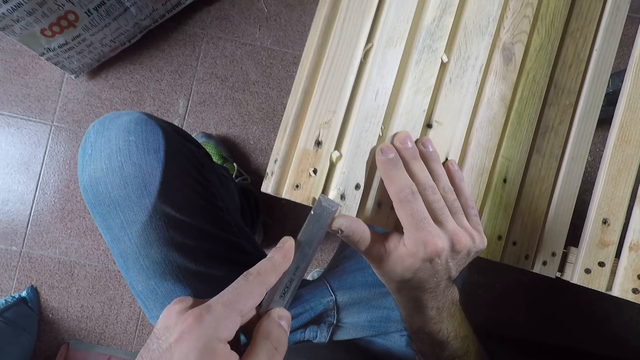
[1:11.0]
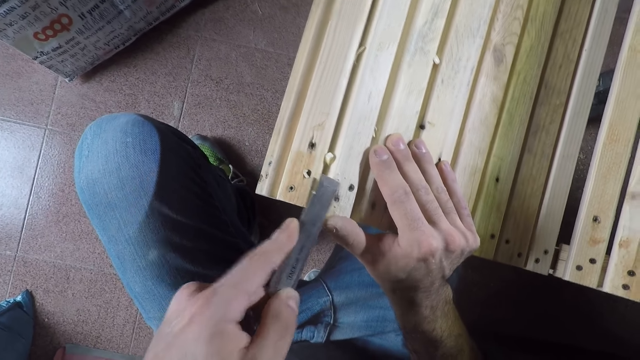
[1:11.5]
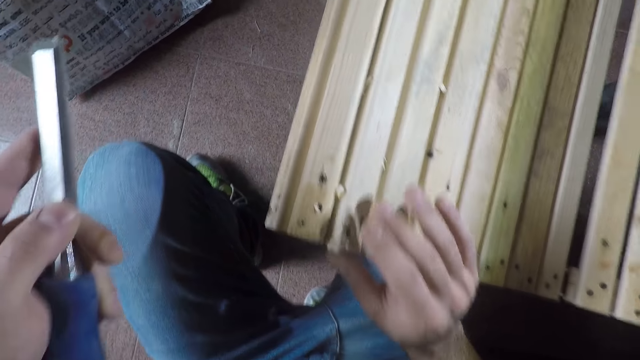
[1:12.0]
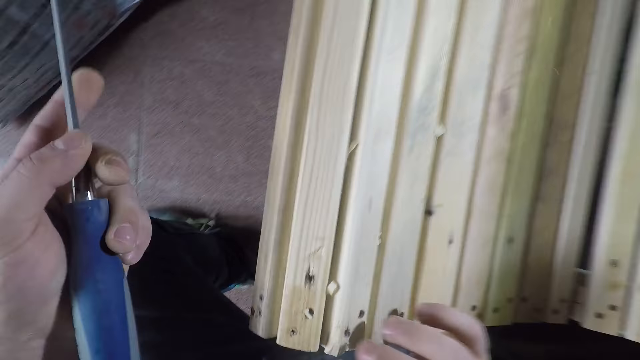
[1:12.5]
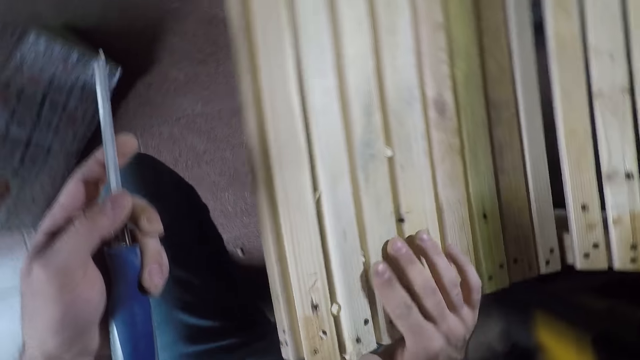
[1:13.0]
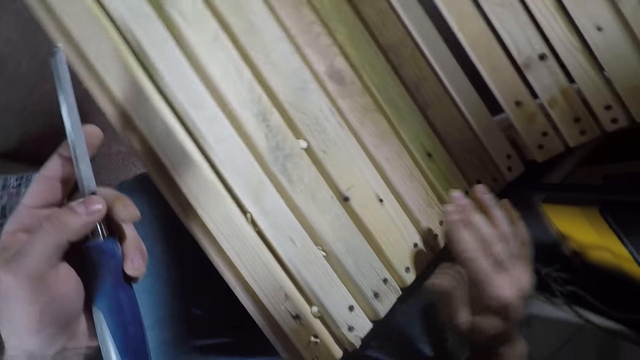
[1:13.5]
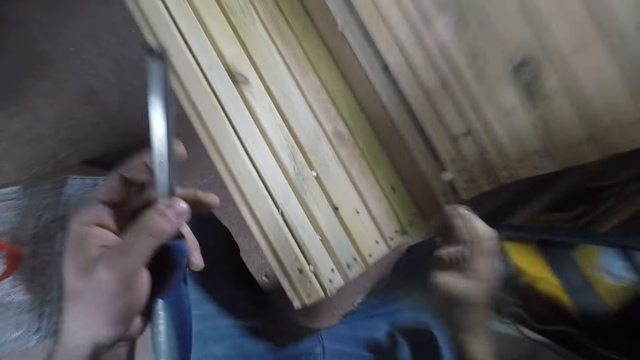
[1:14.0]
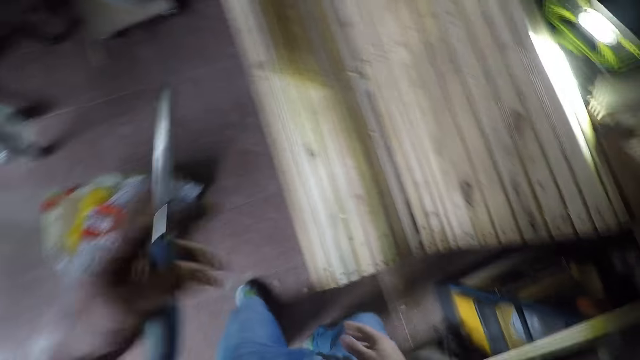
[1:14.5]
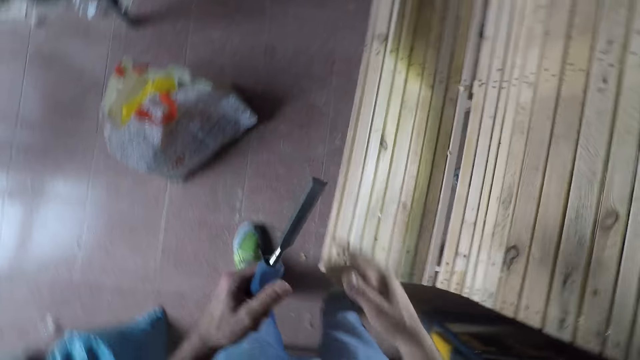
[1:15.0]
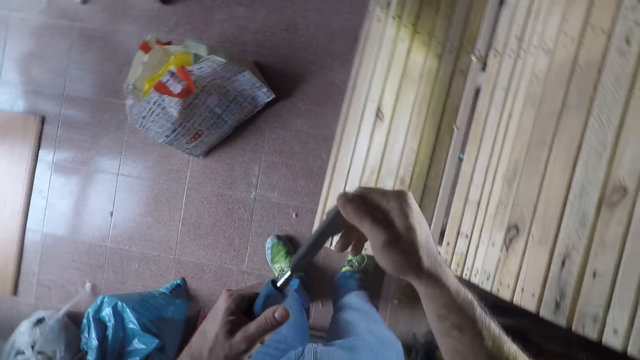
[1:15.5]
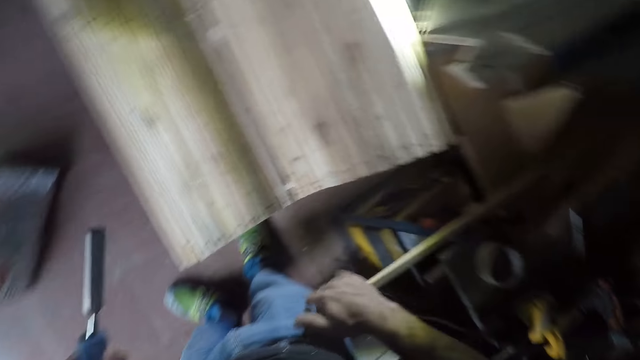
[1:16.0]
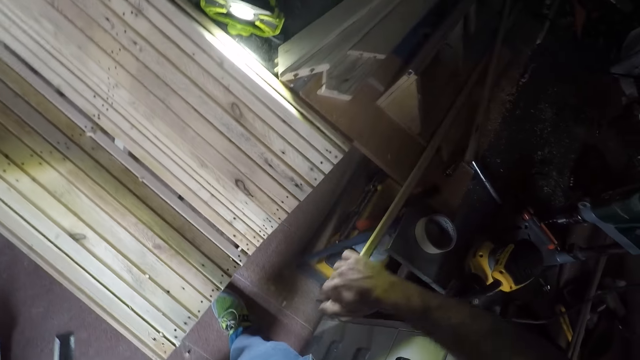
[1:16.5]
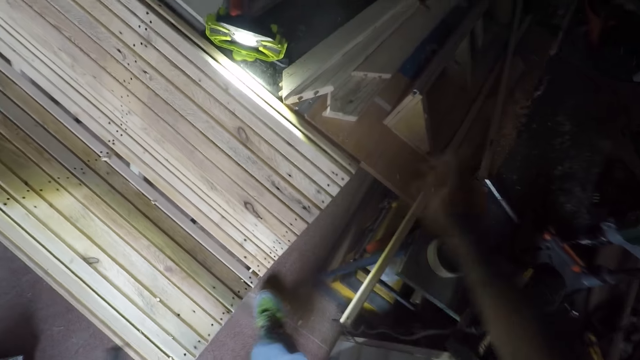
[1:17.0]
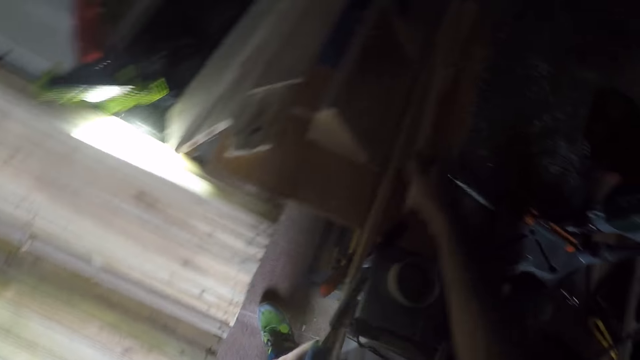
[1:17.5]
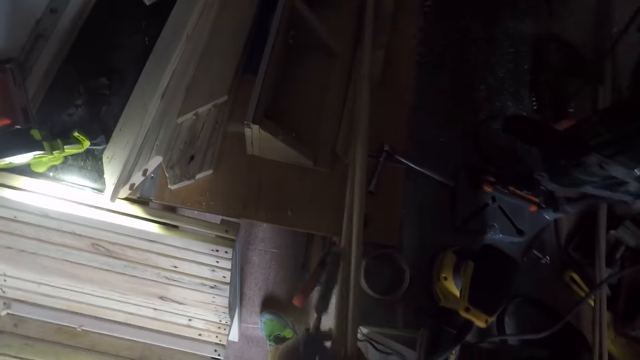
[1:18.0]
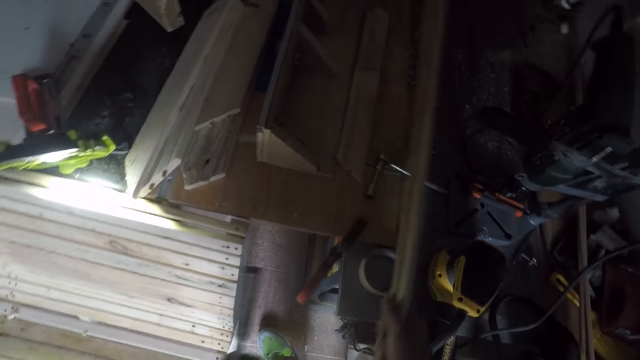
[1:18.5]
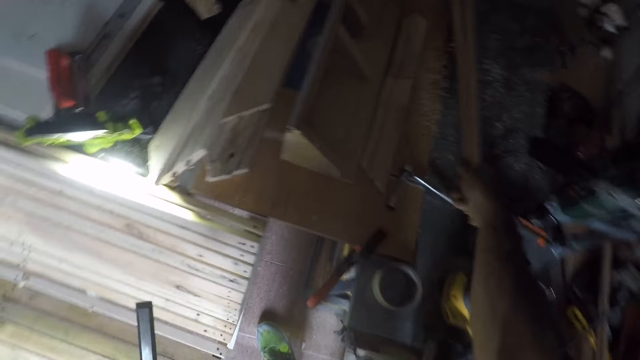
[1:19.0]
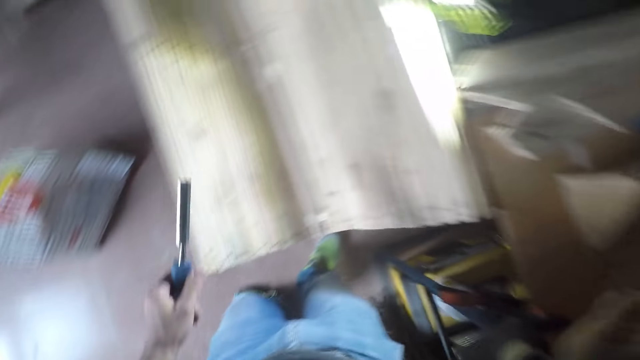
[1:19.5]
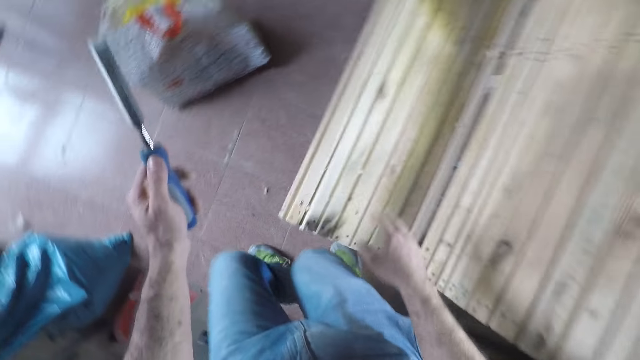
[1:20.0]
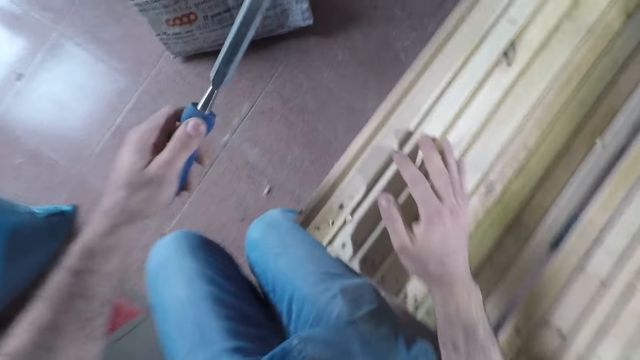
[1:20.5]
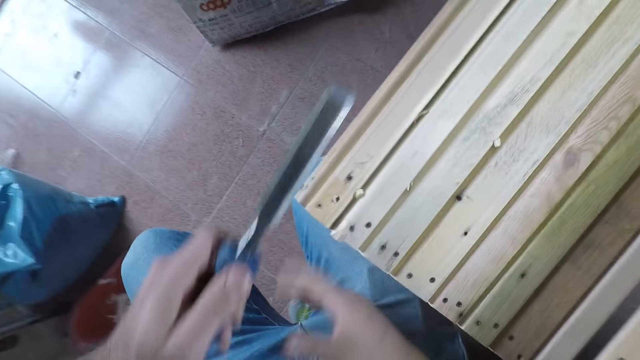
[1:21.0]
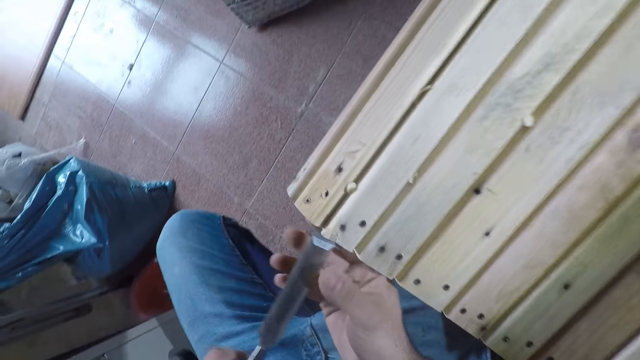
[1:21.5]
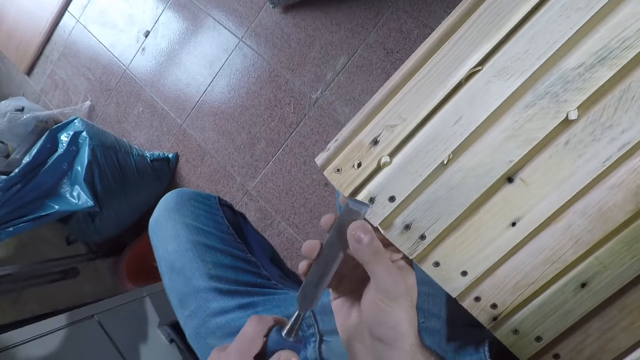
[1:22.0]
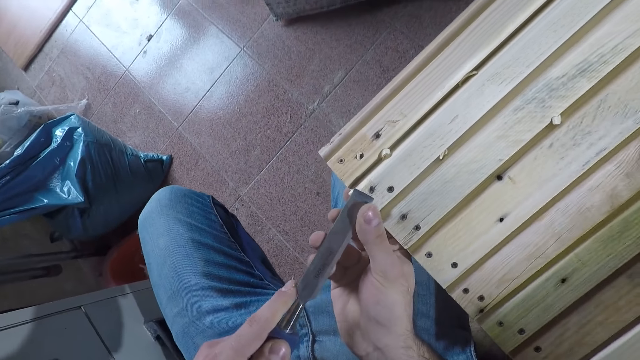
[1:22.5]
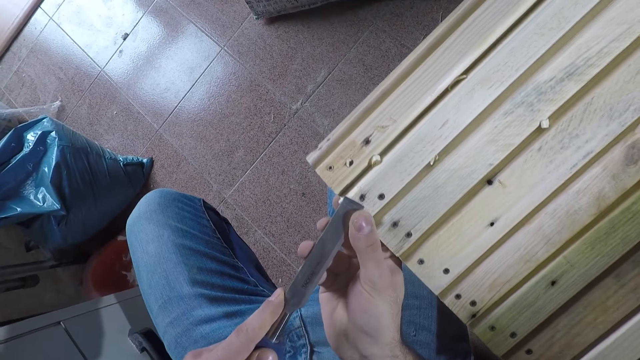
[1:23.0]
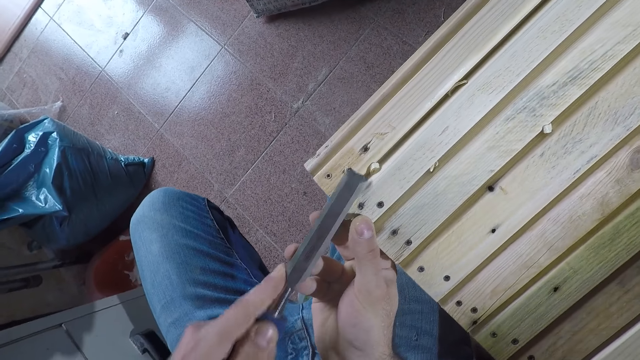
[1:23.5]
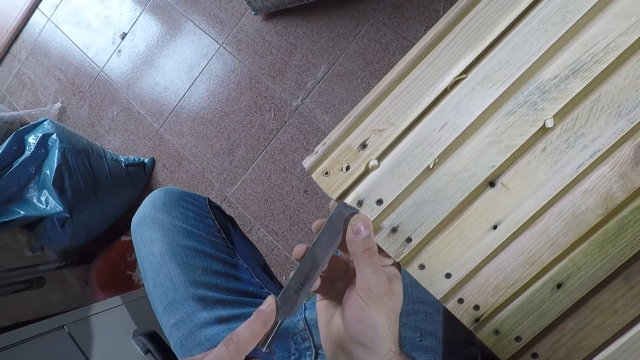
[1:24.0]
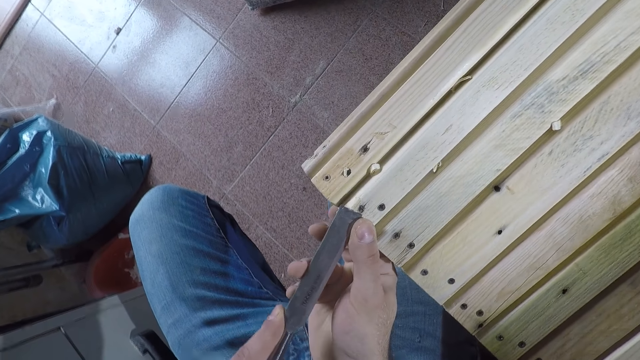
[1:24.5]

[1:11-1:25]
The camera wearer stops carving. They turn around. They stand up. They move around. They clean the chisel tip with the right hand. They push a wood backwards. They pull a wood. They hold two pieces of wood or sticks together. They put the wood on the board. They drop the two sticks. They turn around. They squat. They continue to remove excess wood with the chisel. They carve the bench with the chisel.

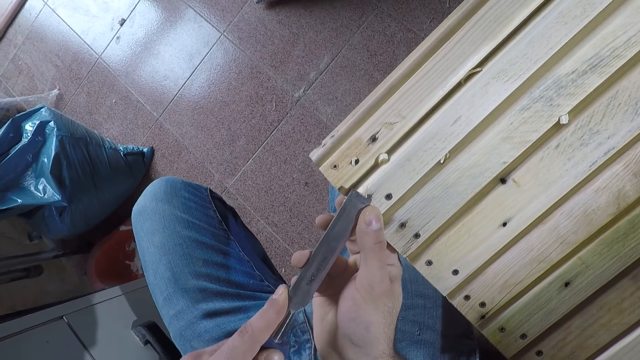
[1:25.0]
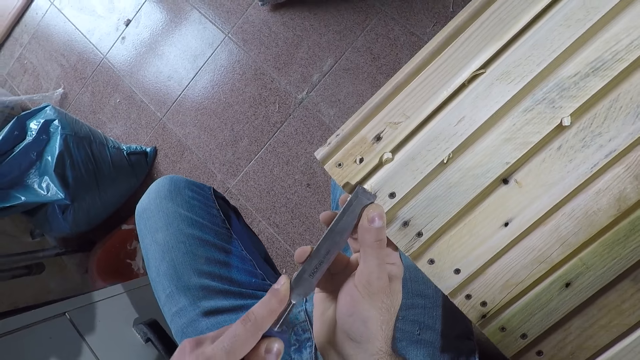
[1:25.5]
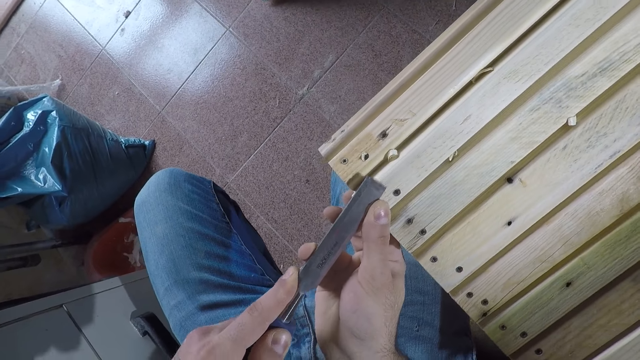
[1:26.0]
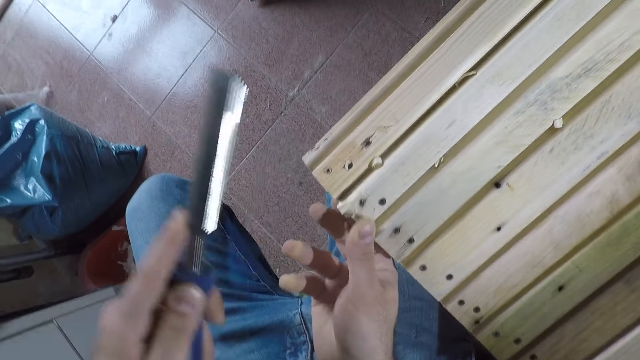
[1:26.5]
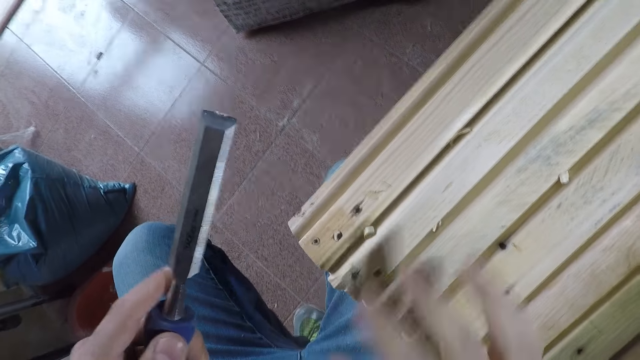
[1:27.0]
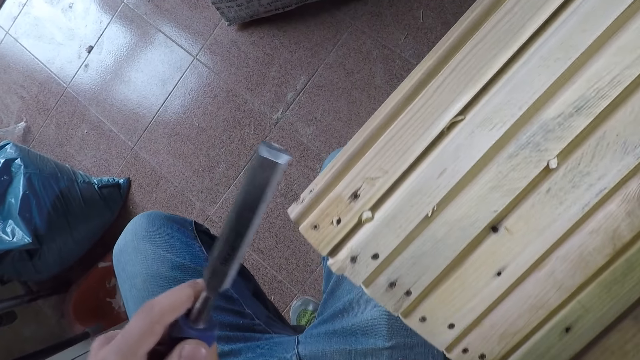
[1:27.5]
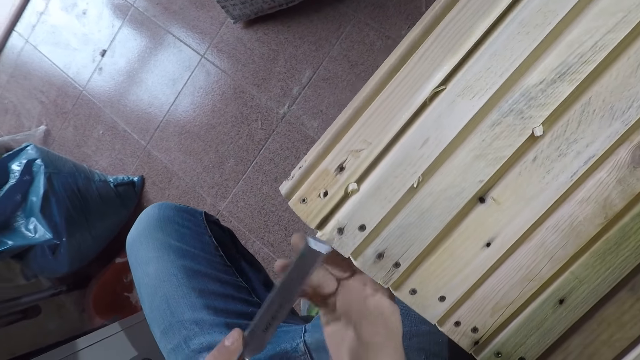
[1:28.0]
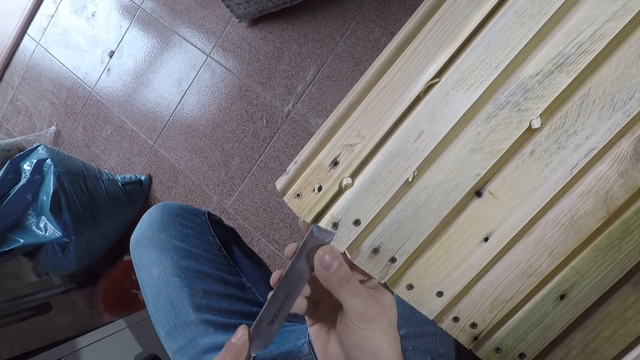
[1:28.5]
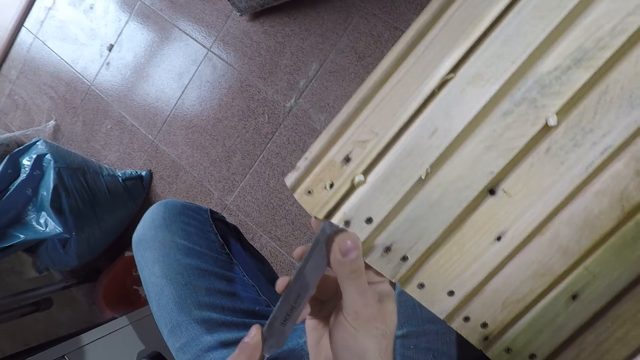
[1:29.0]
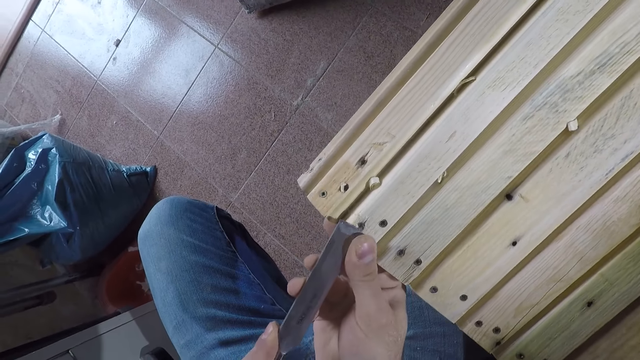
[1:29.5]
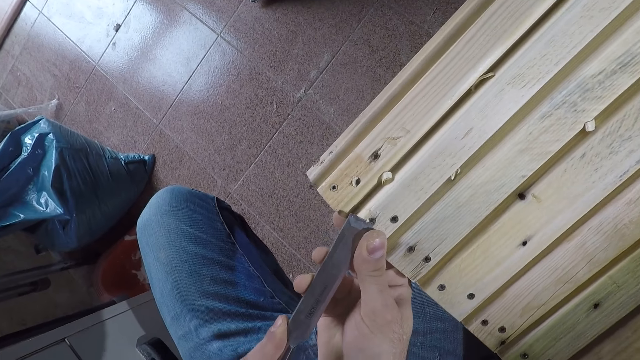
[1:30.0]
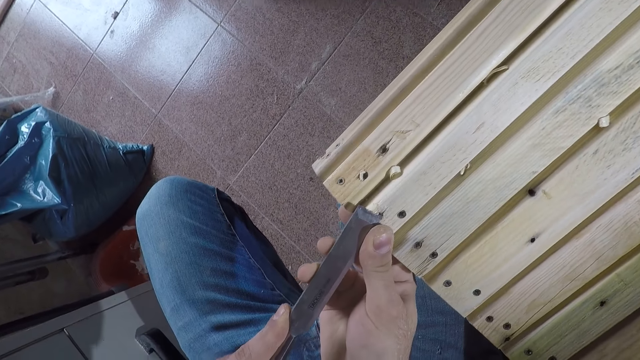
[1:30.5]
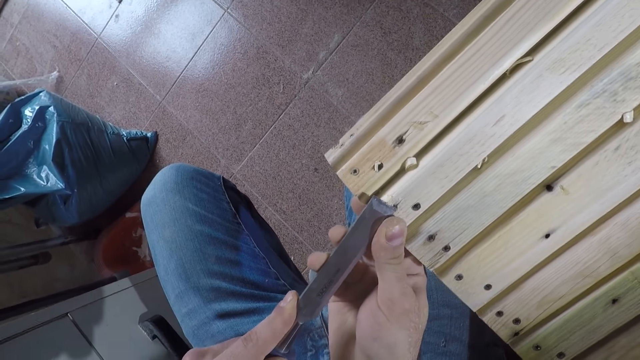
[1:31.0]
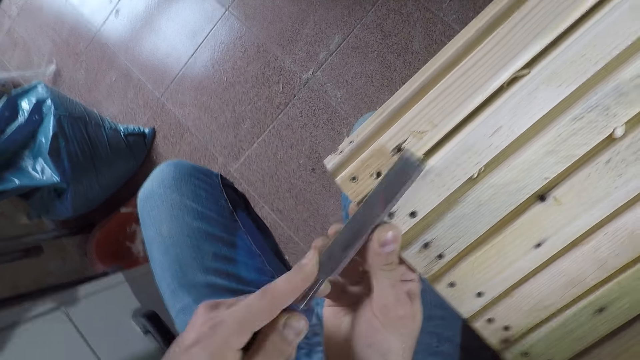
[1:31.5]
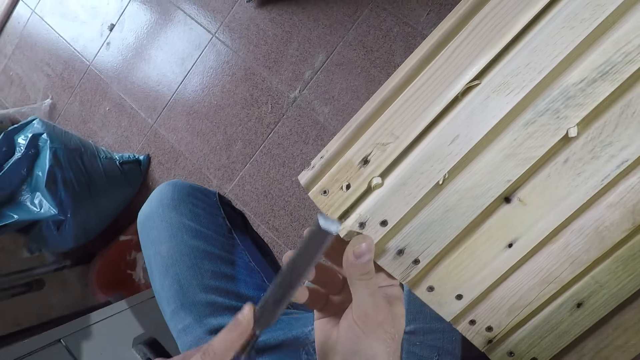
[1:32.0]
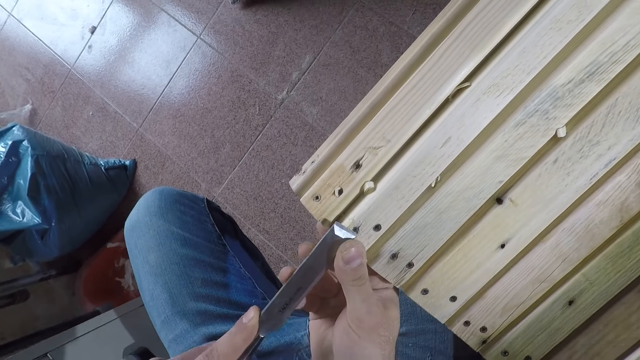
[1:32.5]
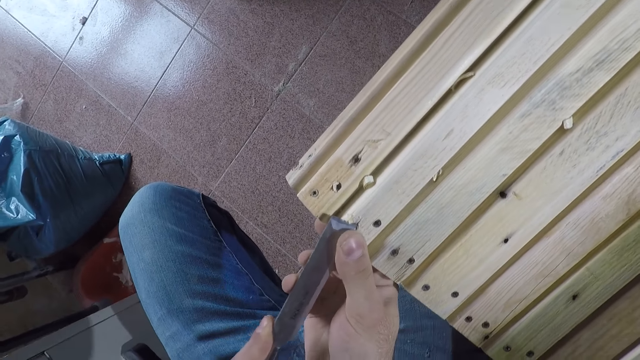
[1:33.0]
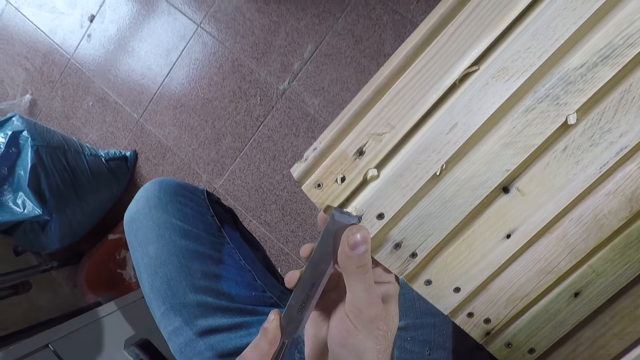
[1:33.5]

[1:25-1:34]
The camera wearer stops carving. They clear wood carvings with the hand. They carve the bench with the chisel.
